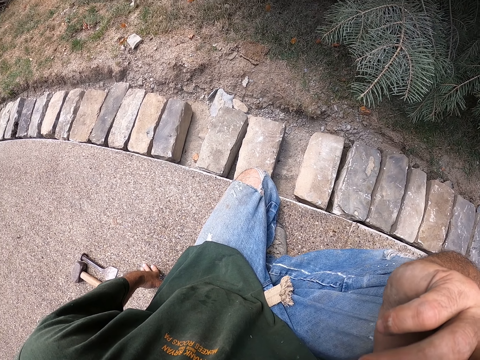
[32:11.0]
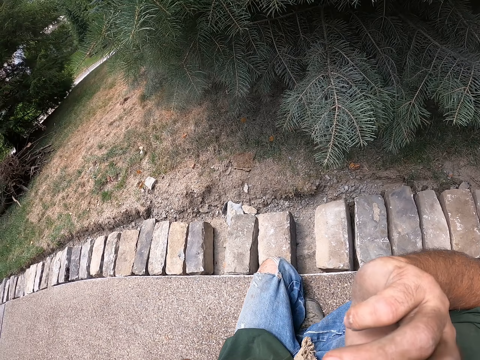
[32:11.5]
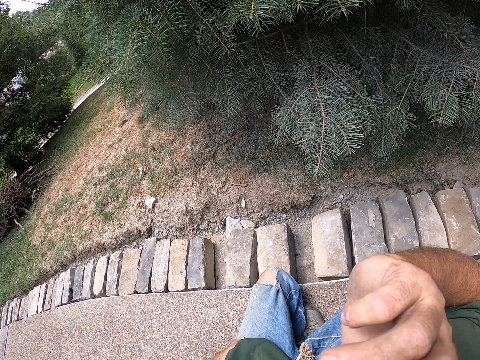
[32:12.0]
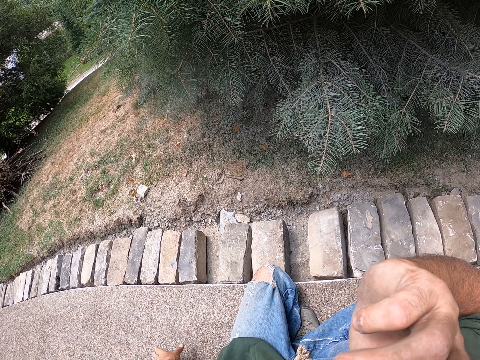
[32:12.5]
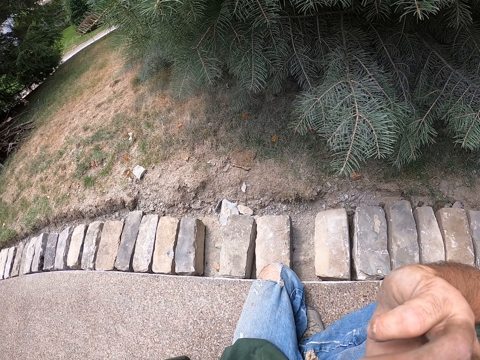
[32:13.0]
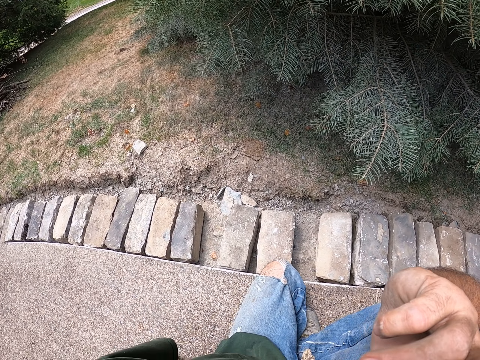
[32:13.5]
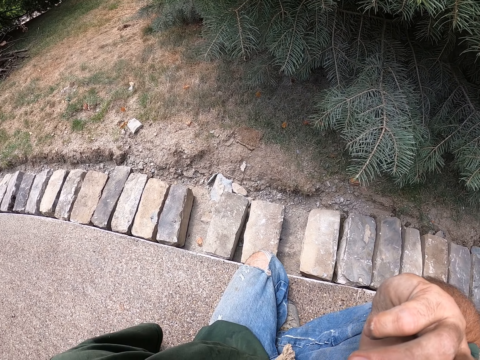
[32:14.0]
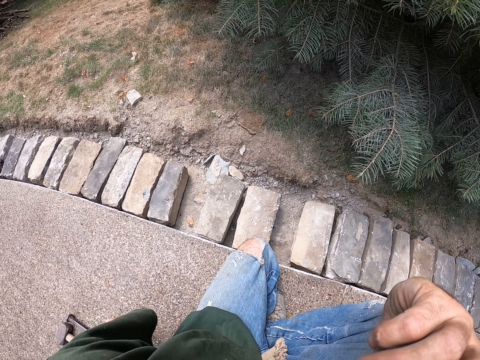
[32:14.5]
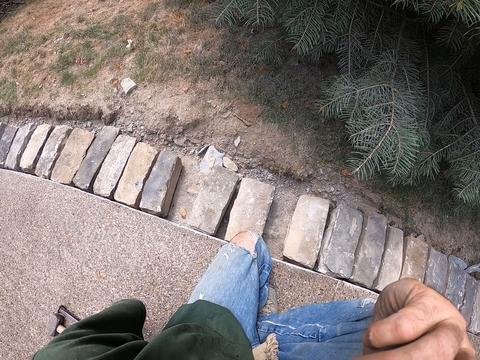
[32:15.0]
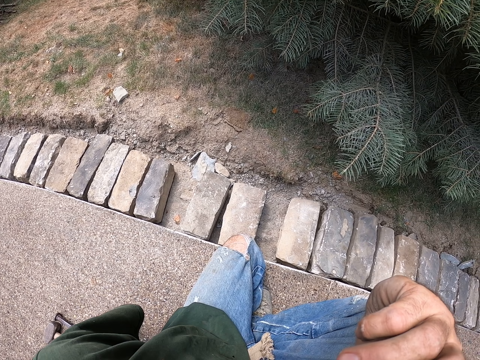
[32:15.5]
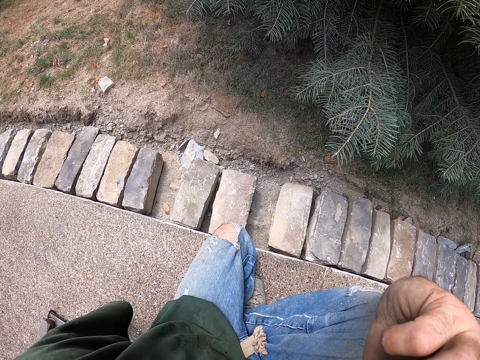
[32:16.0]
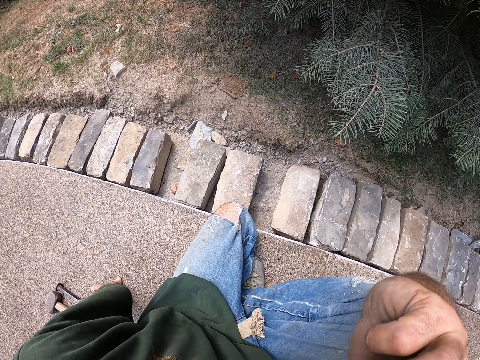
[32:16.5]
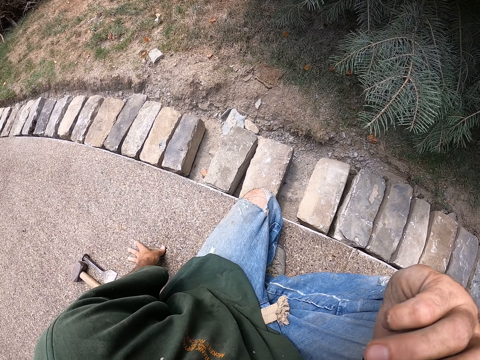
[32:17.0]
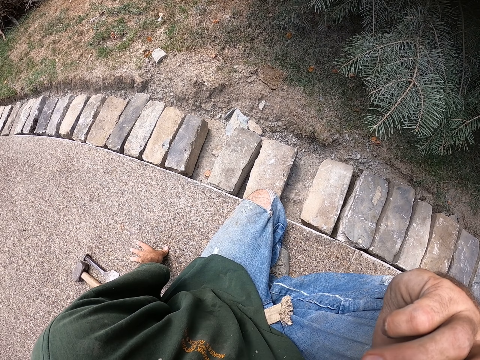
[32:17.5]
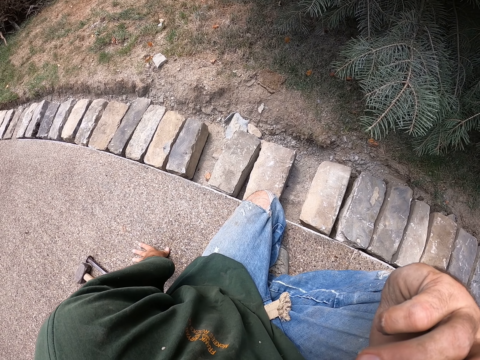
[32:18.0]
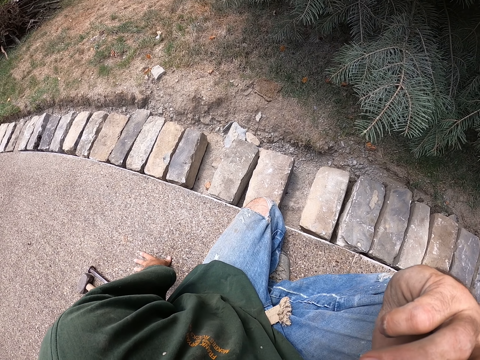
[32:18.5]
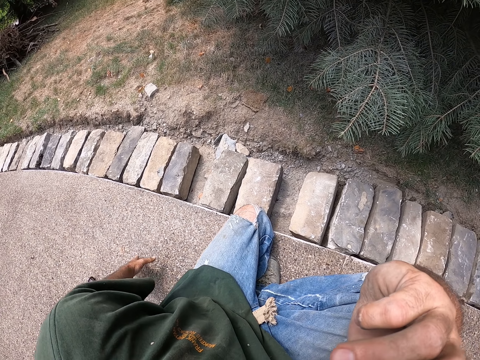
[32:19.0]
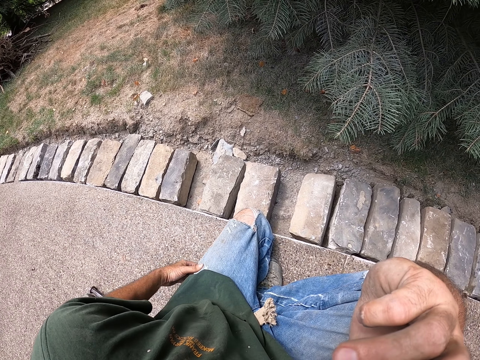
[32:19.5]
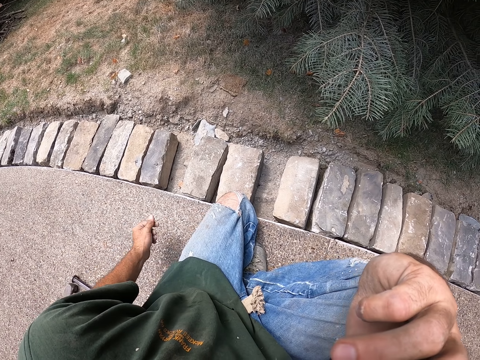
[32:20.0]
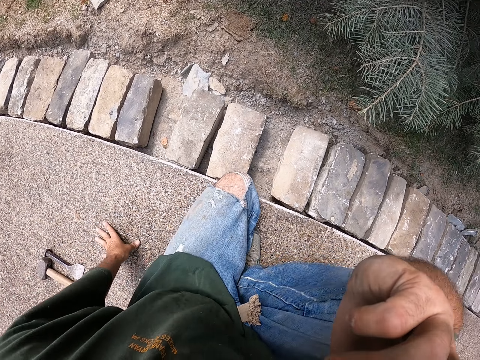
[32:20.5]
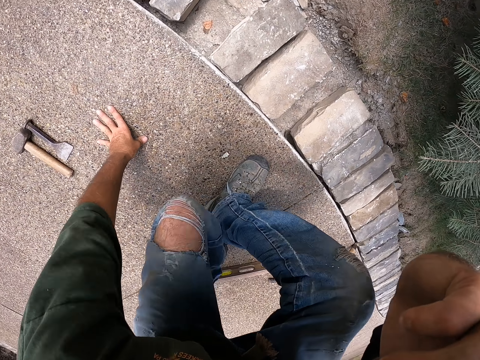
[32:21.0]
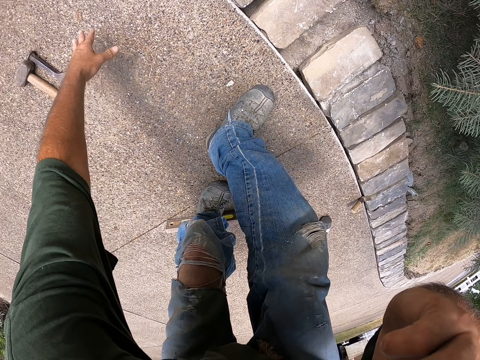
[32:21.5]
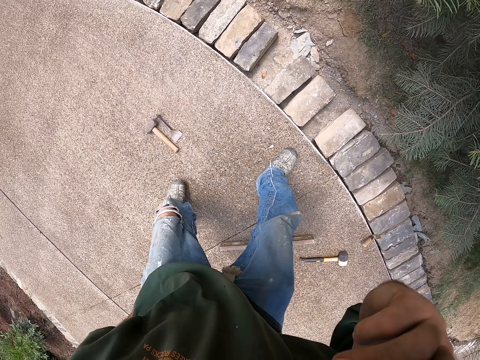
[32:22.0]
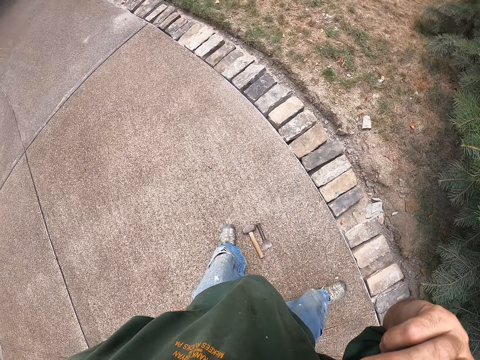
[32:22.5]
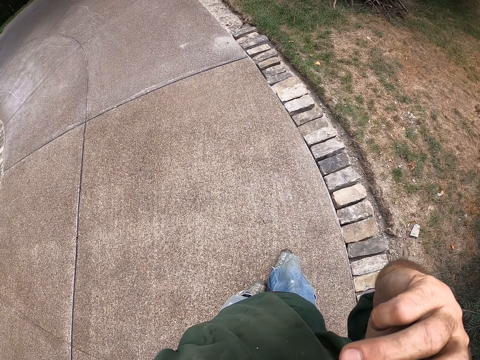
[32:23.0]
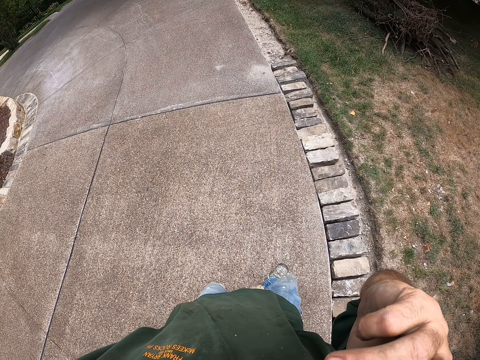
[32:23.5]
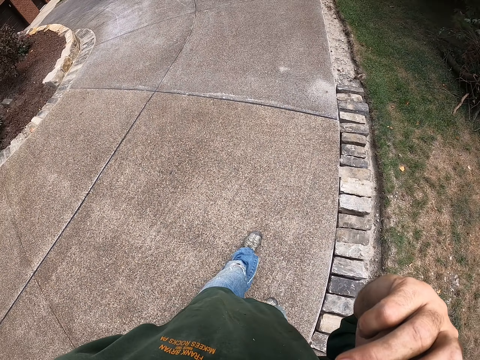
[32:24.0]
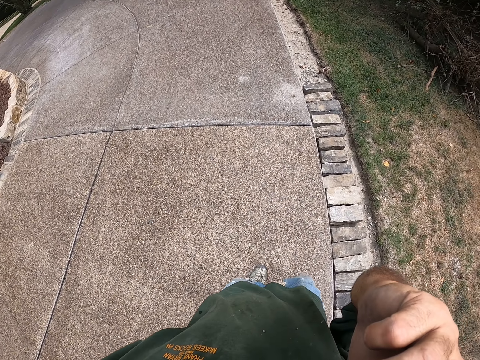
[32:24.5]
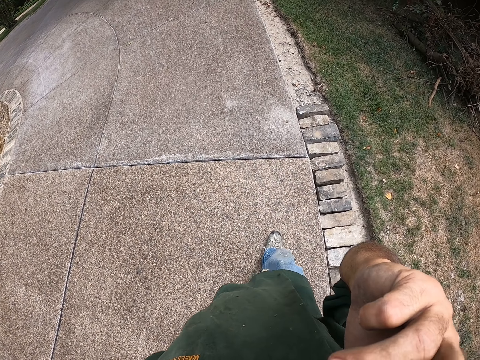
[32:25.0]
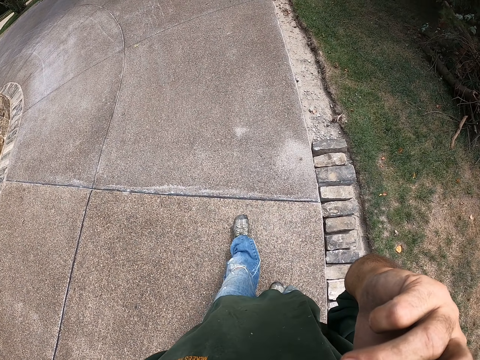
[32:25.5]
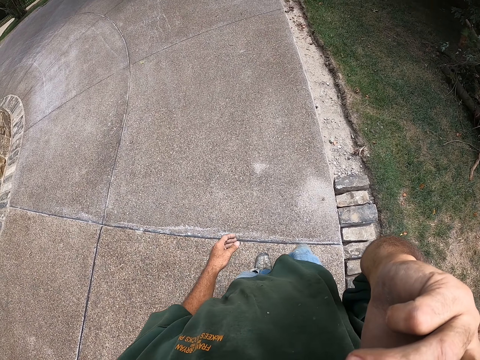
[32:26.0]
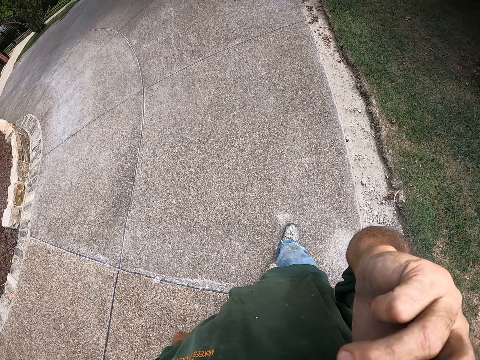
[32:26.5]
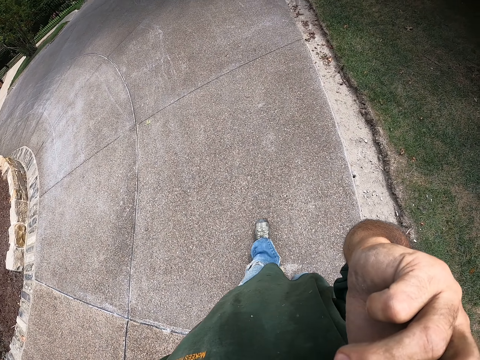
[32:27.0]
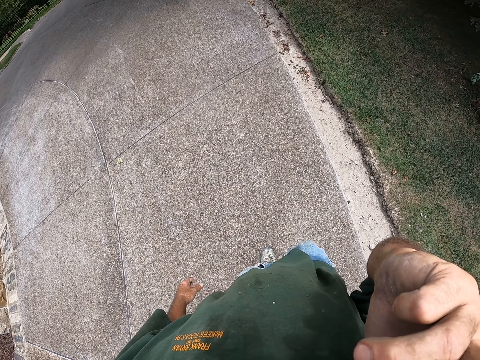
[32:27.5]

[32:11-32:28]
The camera wearer looks at the trees. He moves his hand on the ground. He wipes his hand on the trouser. He rubs his fingers. He stands up. He stands beside the bricks. He walks beside the bricks.

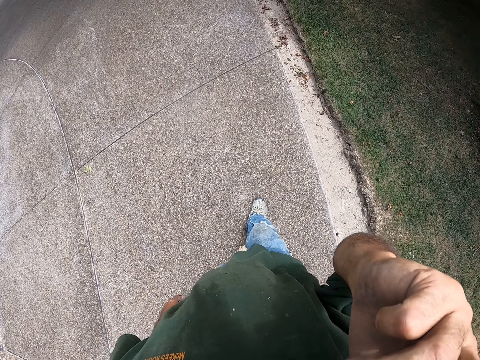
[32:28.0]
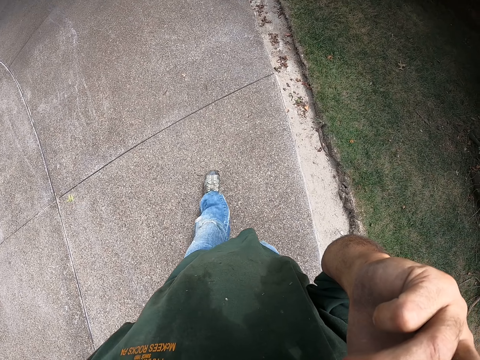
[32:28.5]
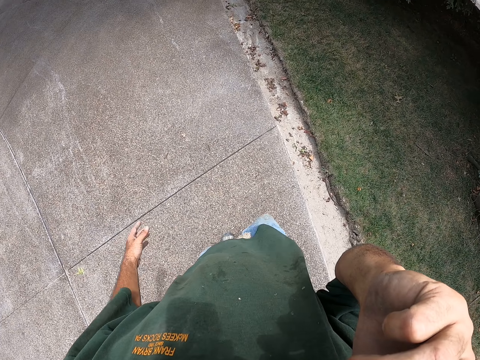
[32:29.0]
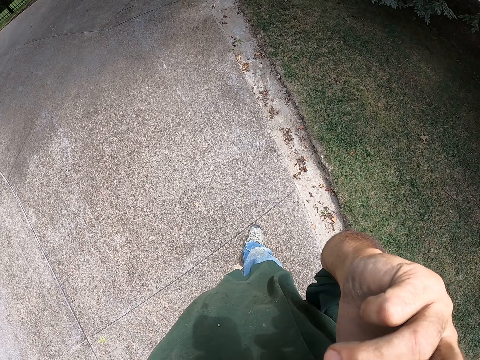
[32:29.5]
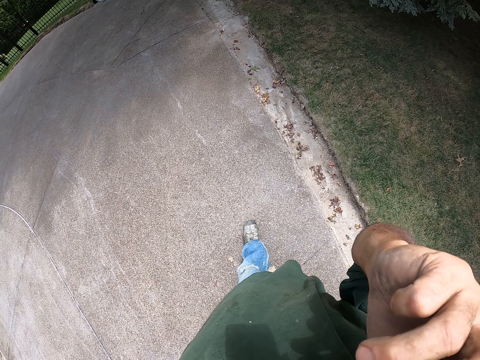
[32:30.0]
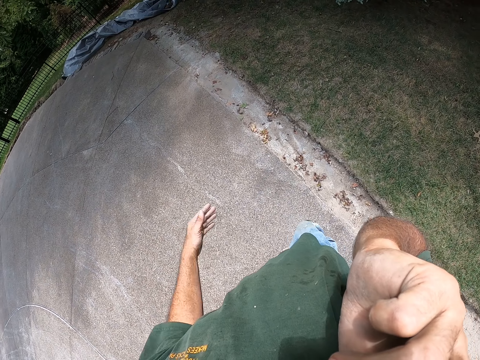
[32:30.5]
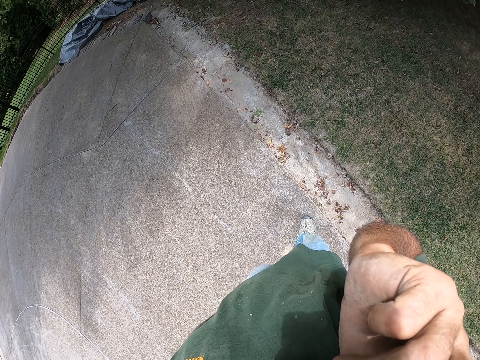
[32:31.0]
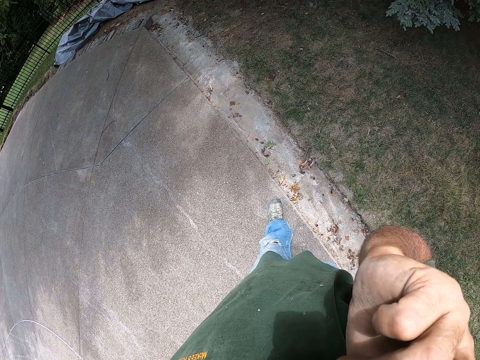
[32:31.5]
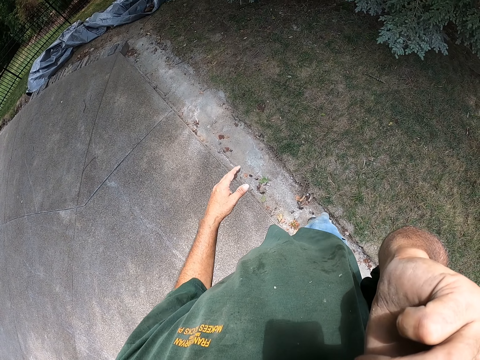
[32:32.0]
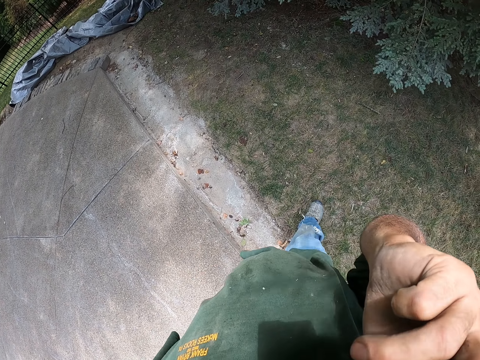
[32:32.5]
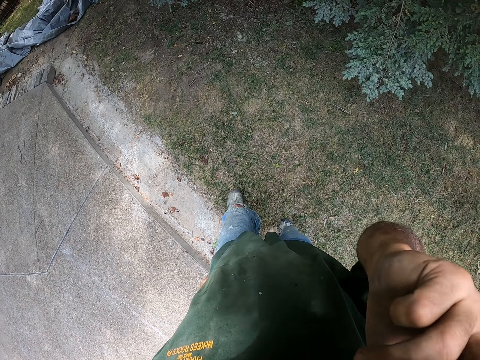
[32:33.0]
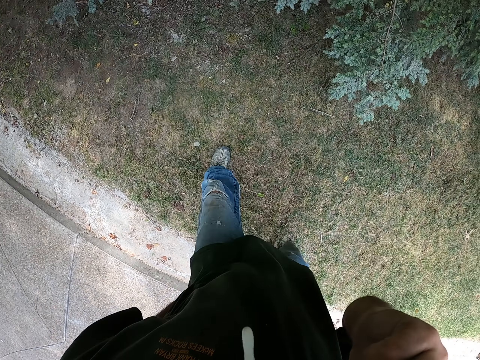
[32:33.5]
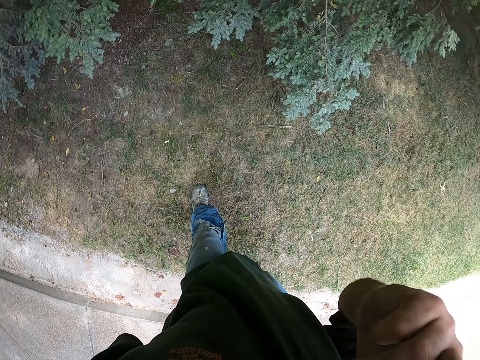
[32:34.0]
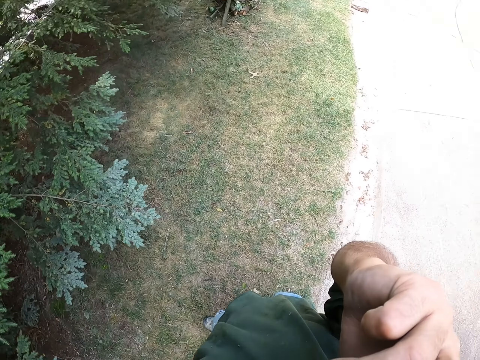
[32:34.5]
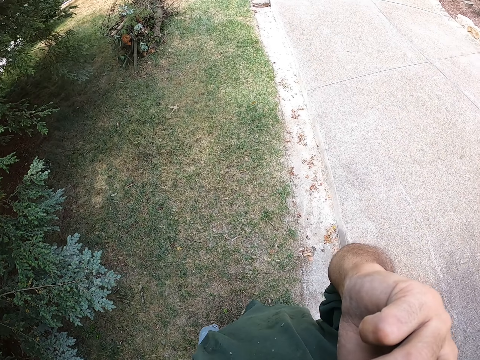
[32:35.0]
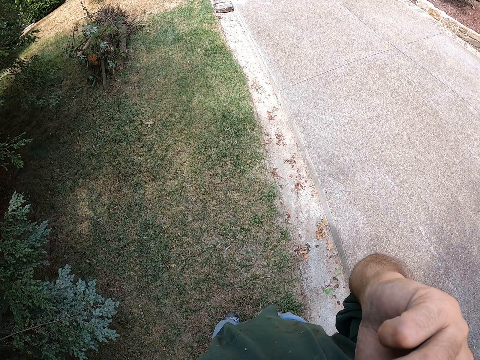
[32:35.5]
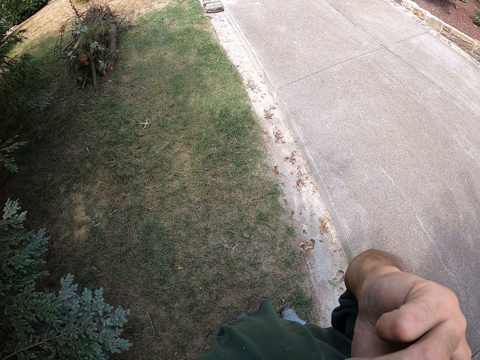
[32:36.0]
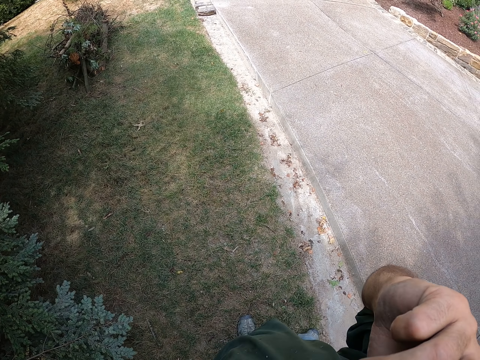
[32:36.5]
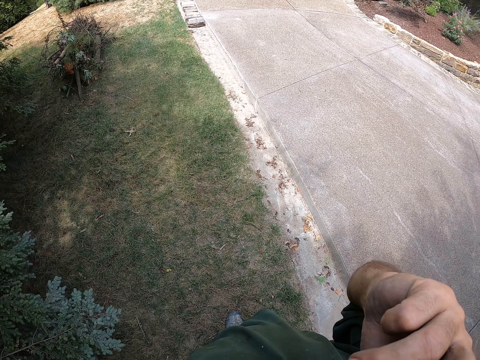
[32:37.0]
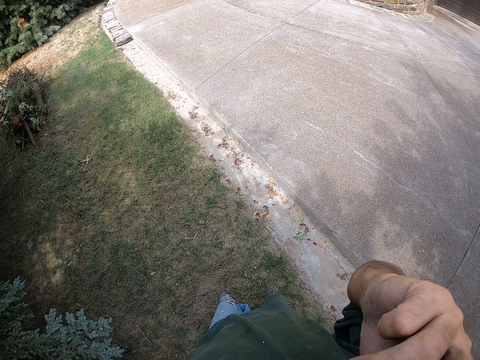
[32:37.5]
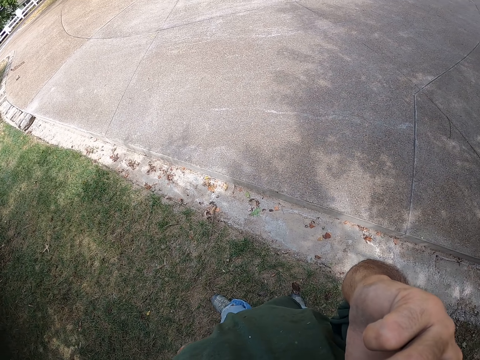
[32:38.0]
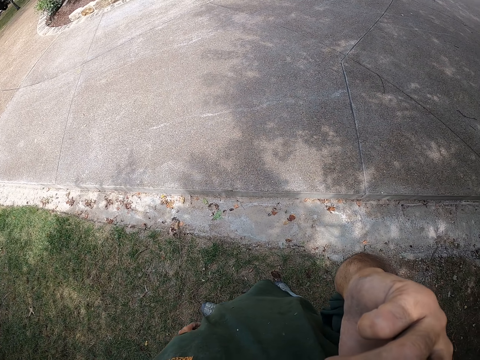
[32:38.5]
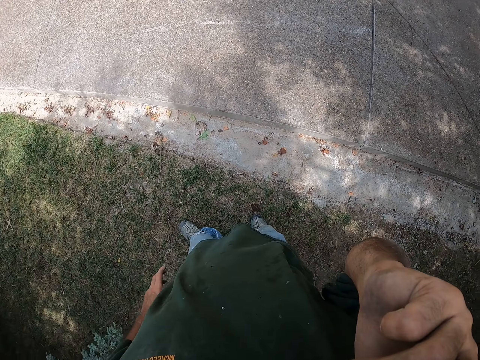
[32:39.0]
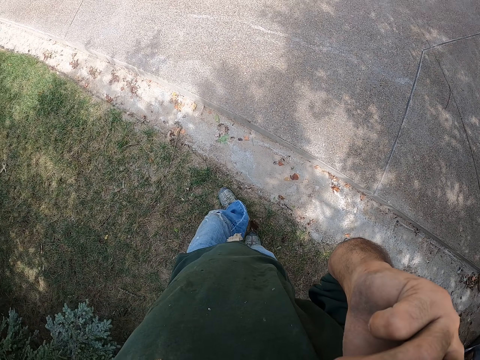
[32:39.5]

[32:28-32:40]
The camera wearer walks on the grass. They spit on the grass. They look around the trees. They stand beside the trees.
